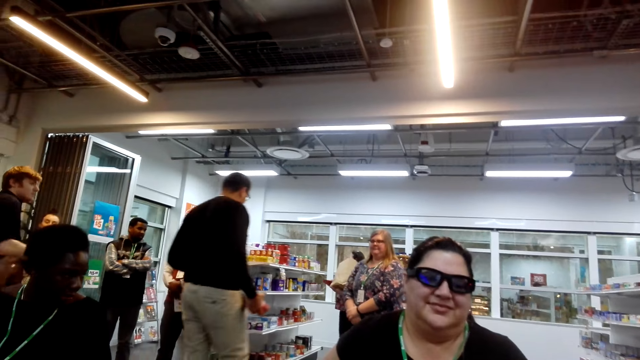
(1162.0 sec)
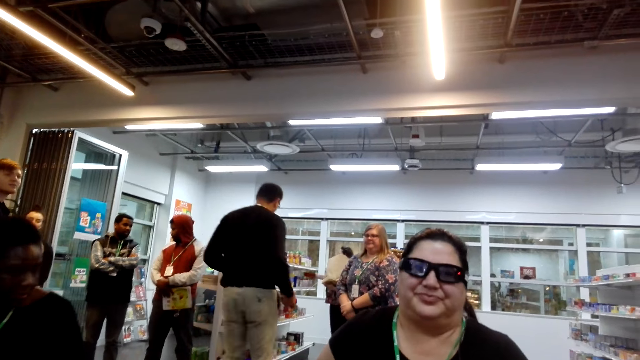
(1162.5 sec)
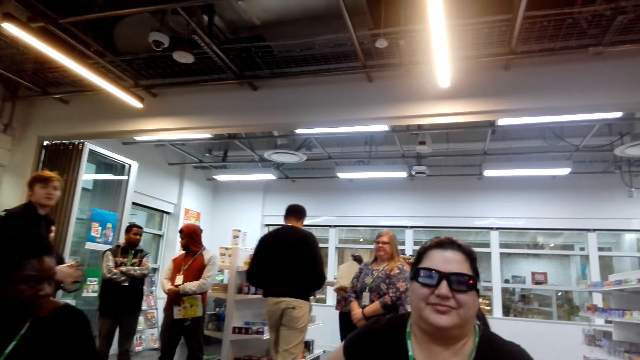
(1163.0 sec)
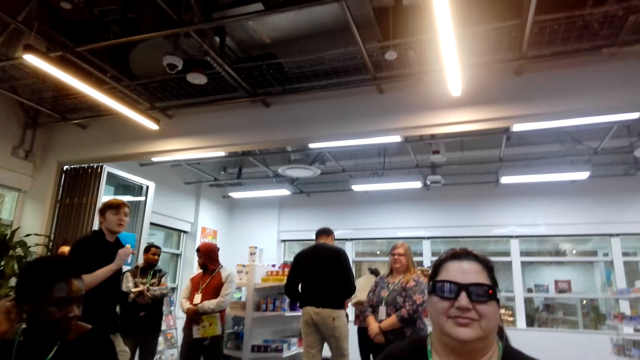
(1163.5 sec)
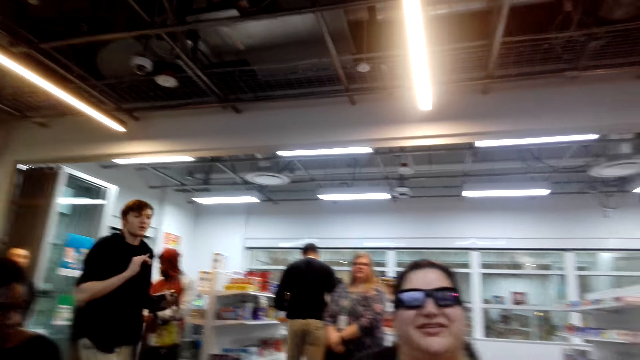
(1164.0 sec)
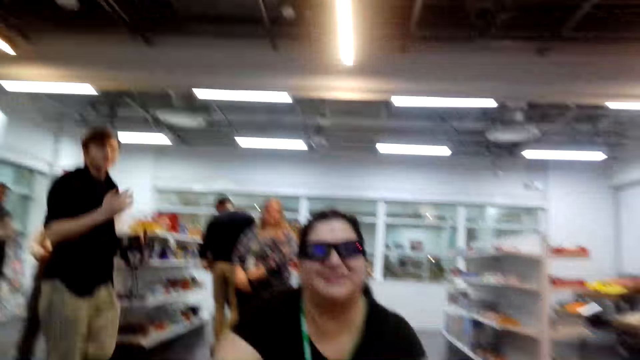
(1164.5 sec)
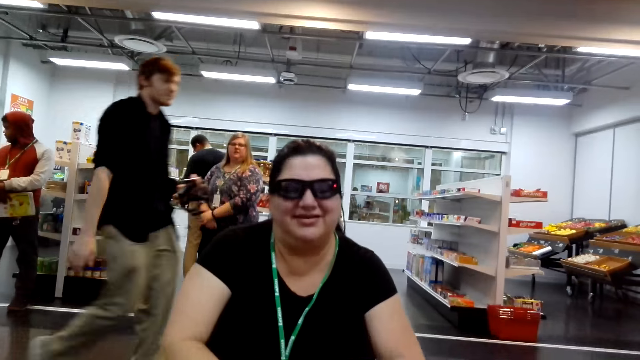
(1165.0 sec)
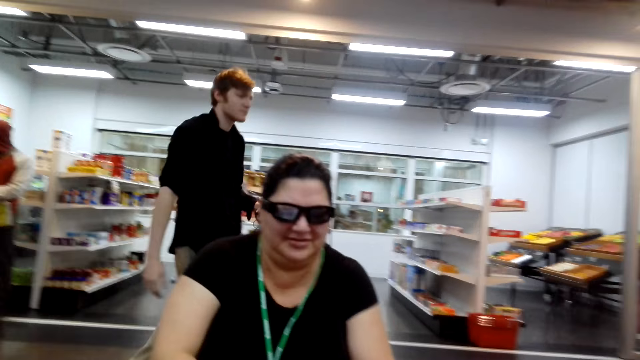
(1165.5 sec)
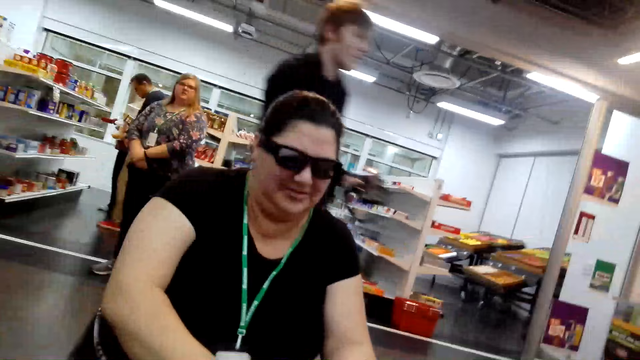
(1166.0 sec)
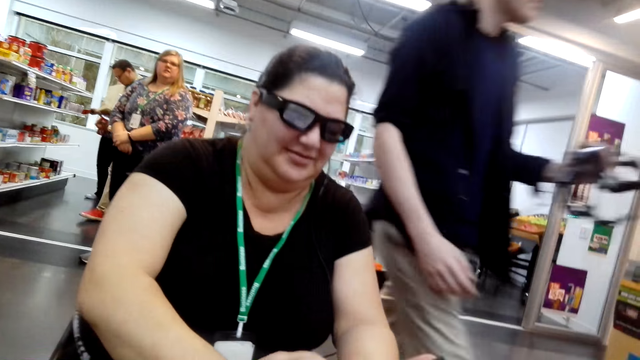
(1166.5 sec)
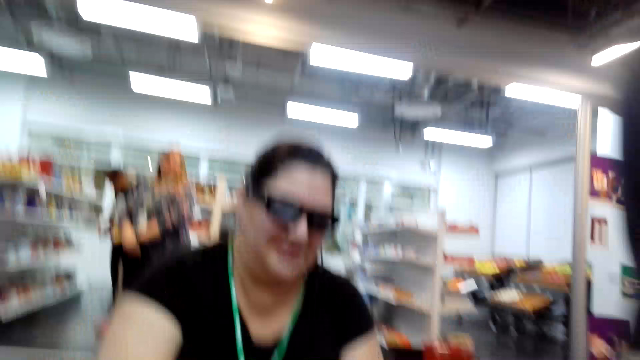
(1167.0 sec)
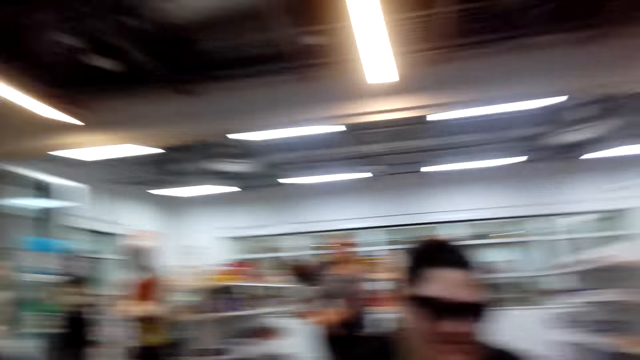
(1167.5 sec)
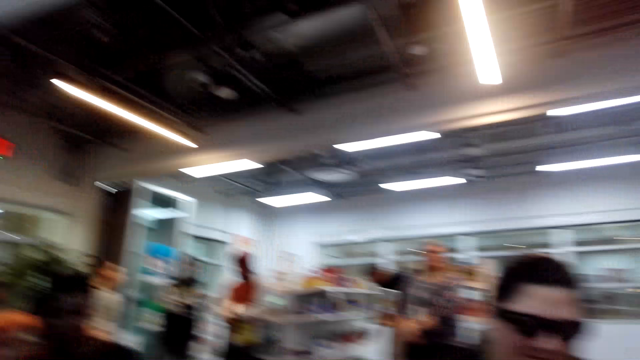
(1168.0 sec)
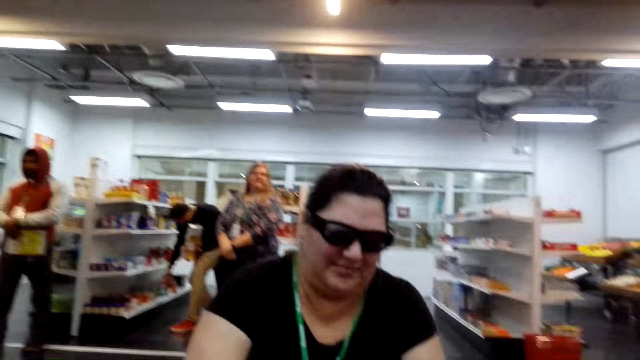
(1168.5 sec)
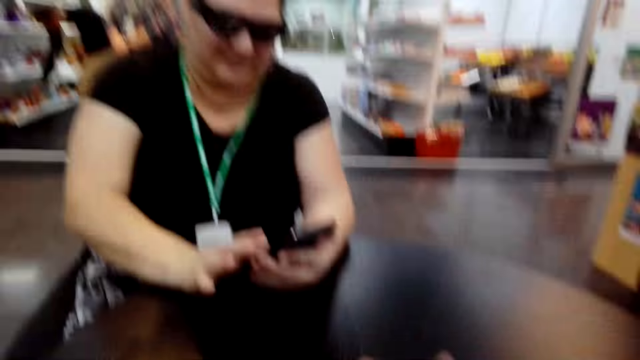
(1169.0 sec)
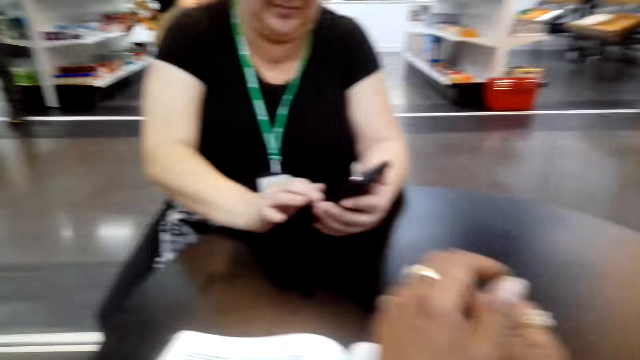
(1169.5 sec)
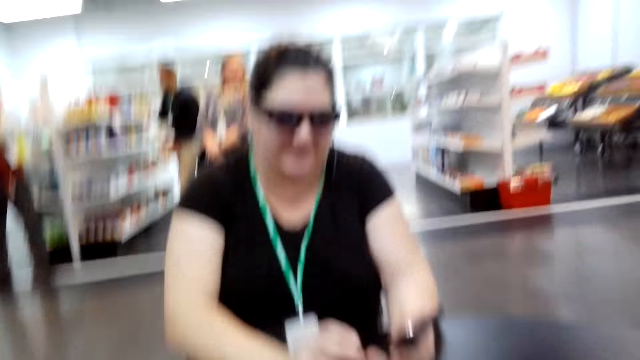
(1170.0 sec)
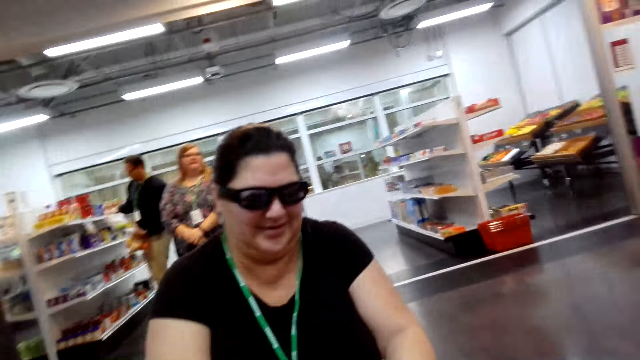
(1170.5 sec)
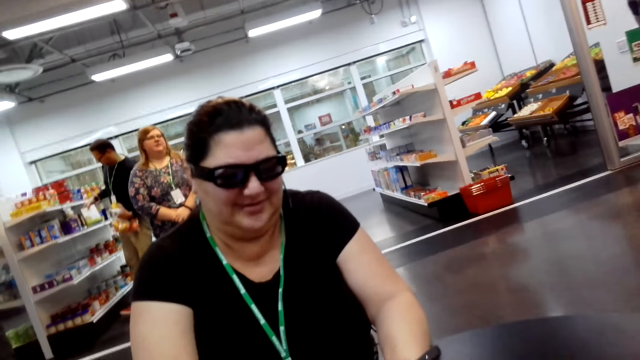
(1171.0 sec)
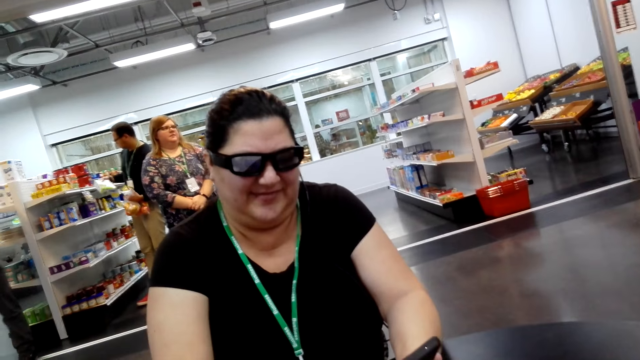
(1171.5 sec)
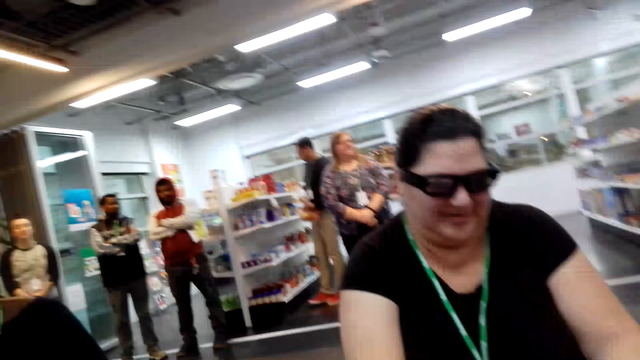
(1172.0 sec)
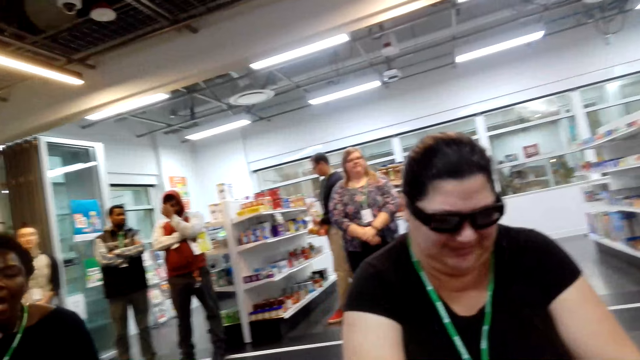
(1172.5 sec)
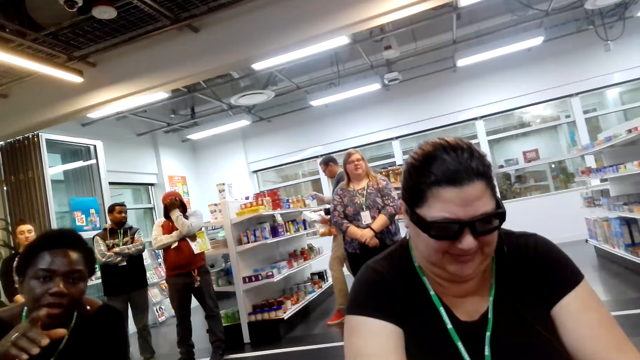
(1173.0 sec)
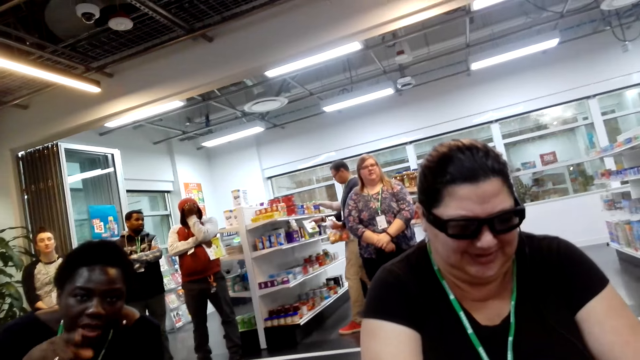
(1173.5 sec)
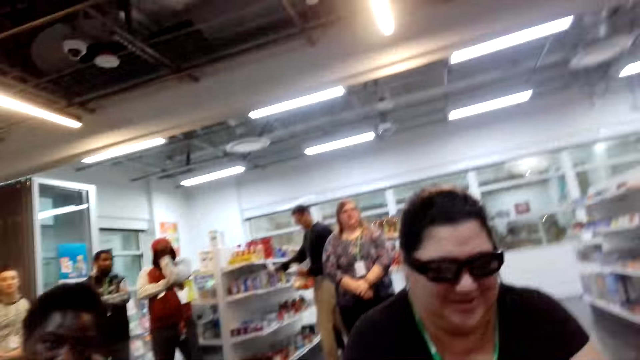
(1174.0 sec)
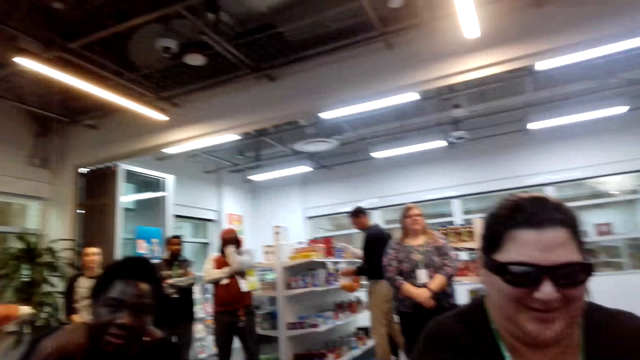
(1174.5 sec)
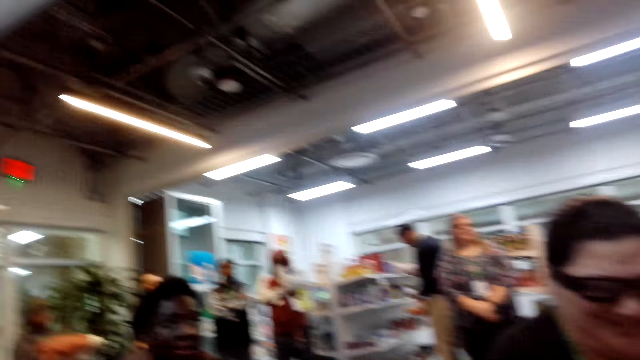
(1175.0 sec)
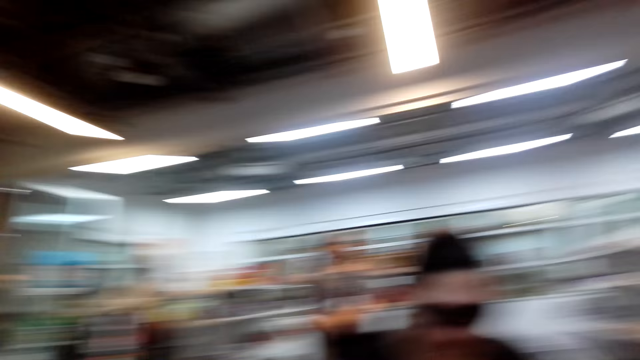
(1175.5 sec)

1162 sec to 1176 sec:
The camera wearer looks around the mall. They converse with a woman. A man converses with another man. The camera wearer converses with the woman. The woman uses the phone. The camera wearer converses with the woman and another woman. The first man holds his face. The camera wearer converses with the two women again.

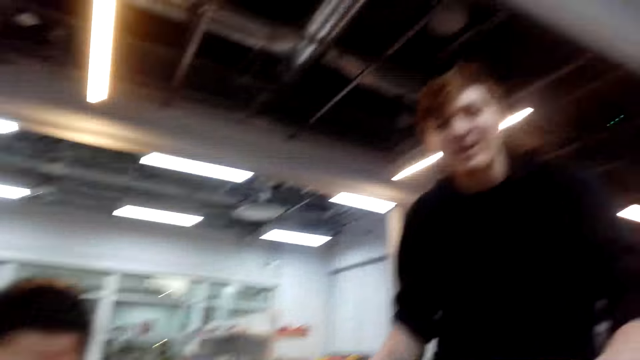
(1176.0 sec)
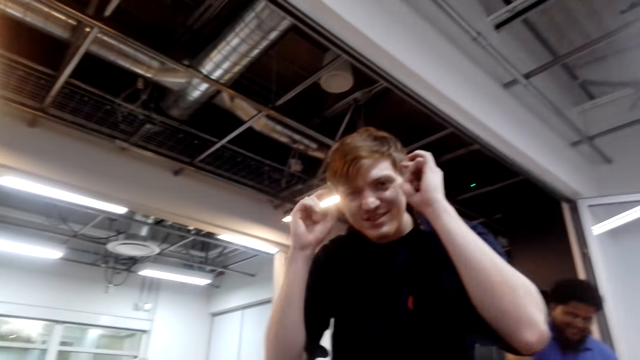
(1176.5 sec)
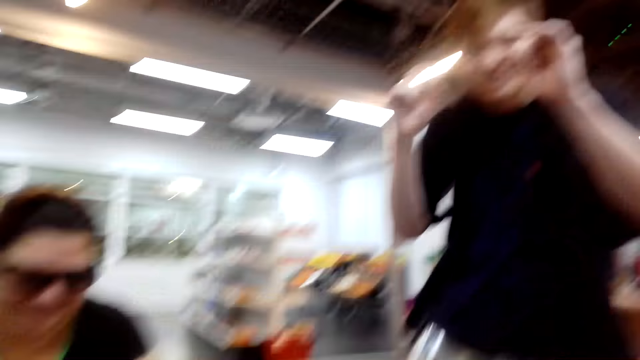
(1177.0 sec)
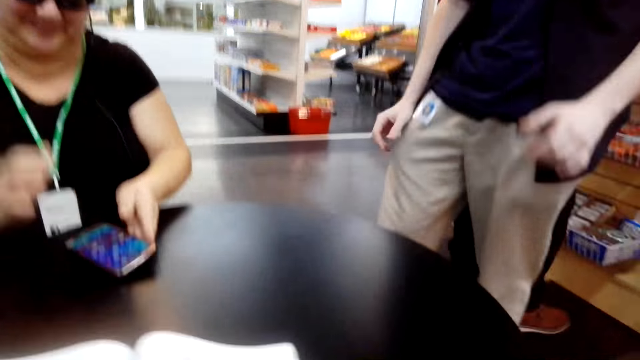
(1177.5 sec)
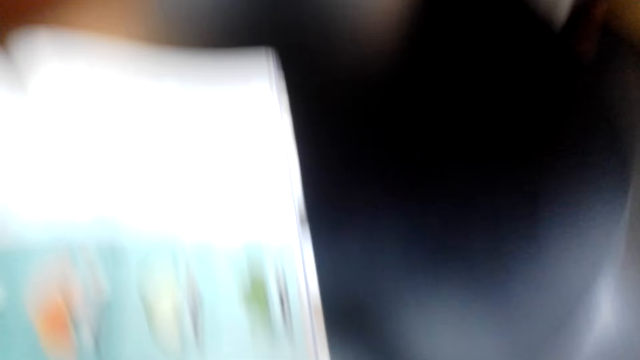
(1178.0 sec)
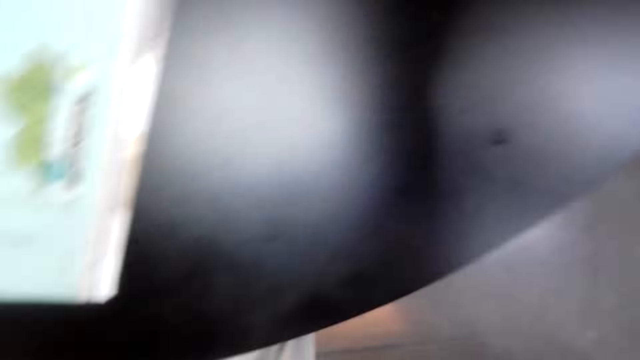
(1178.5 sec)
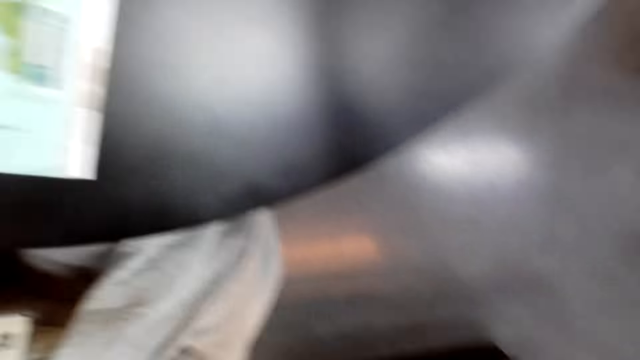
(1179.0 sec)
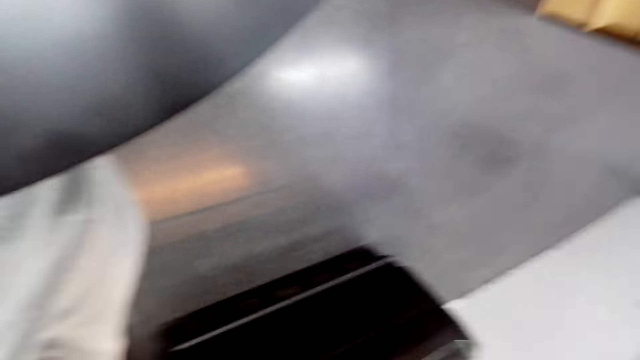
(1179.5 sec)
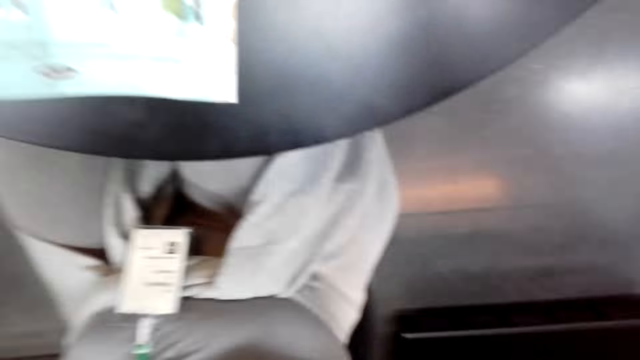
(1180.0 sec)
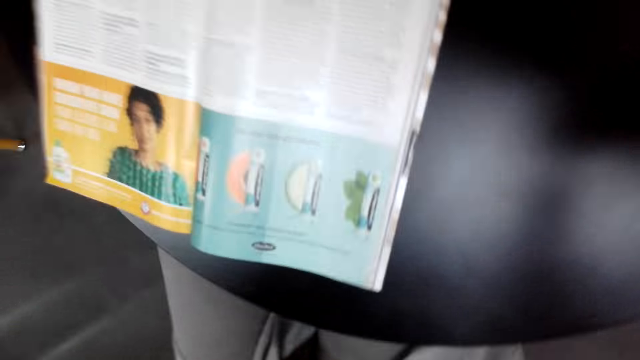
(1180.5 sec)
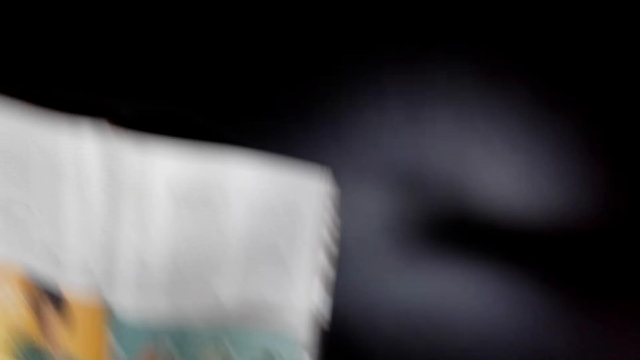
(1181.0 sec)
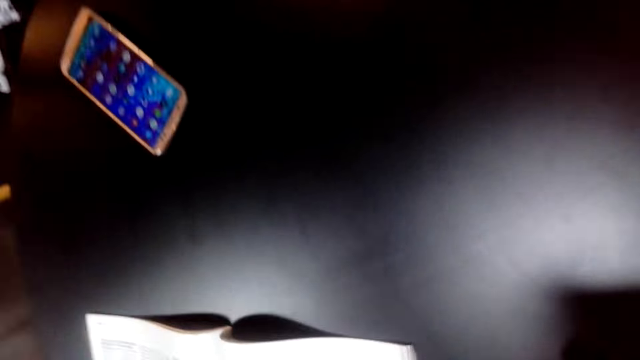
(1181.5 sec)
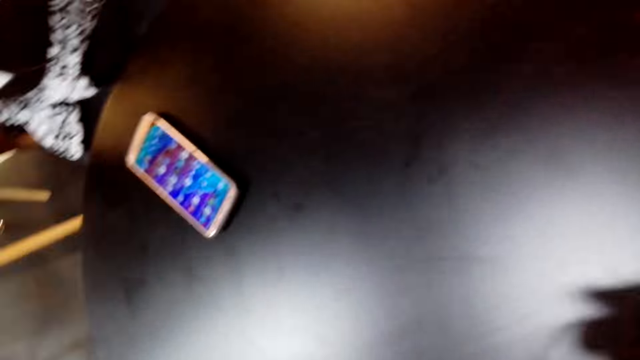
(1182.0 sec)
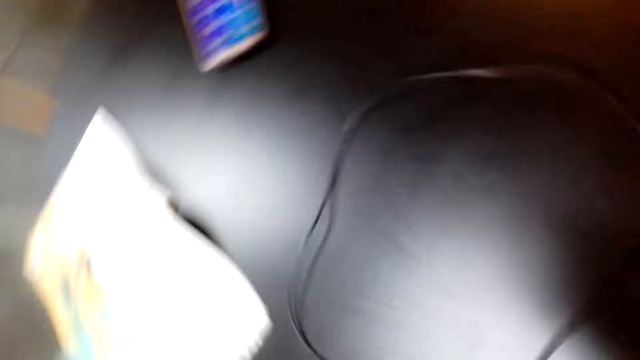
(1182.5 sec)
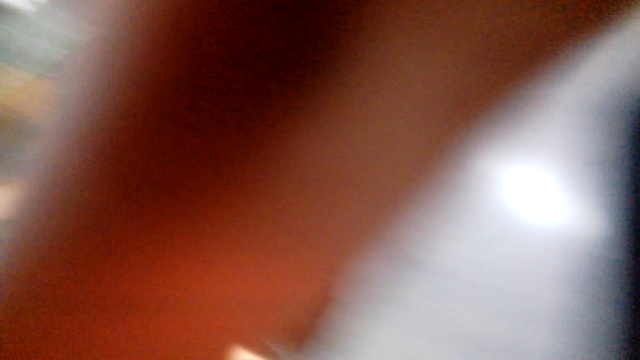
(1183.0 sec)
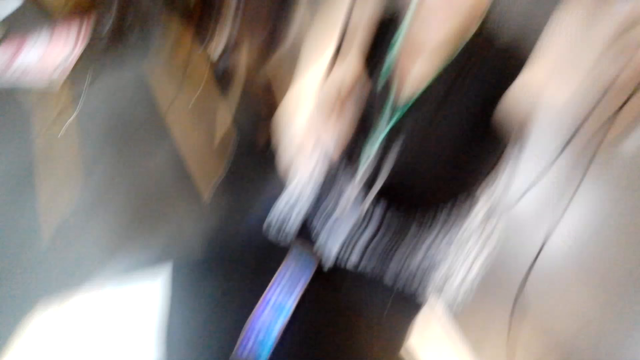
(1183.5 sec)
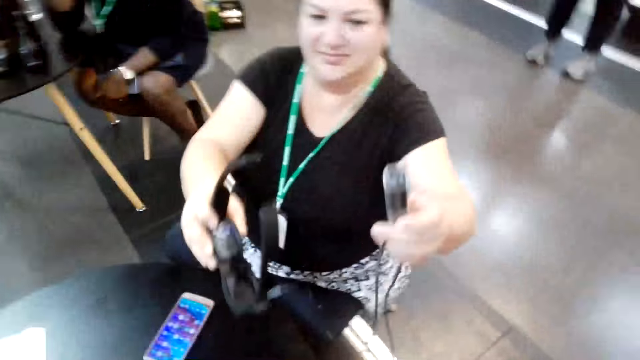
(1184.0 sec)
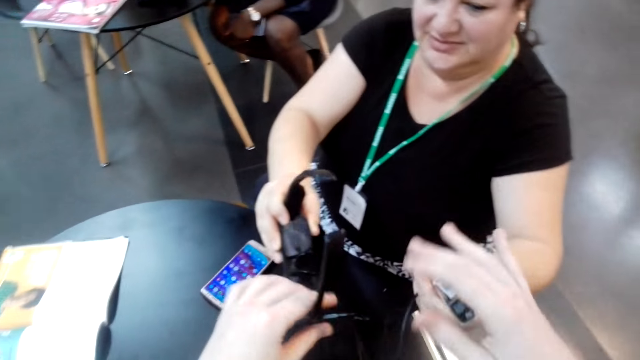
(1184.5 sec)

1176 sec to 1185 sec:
A person stands next to the camera wearer. The camera wearer stands up. They give the person the camera.
